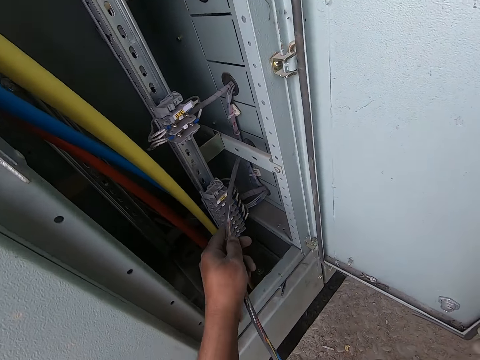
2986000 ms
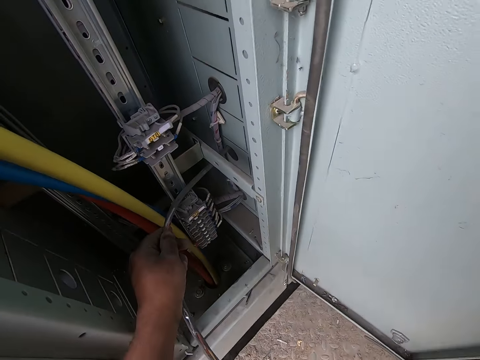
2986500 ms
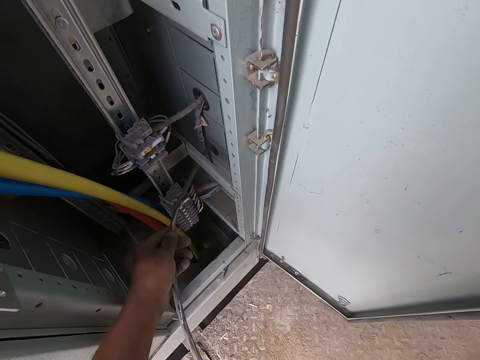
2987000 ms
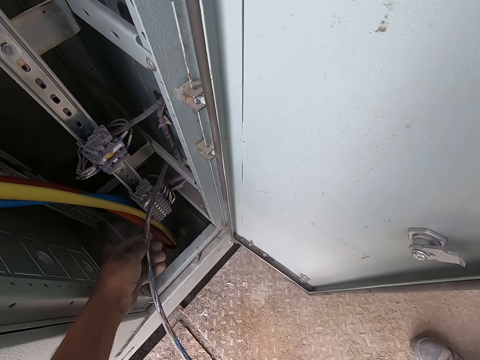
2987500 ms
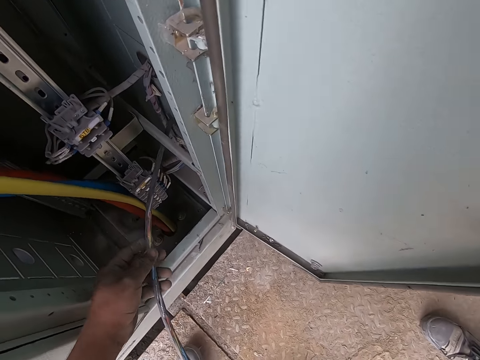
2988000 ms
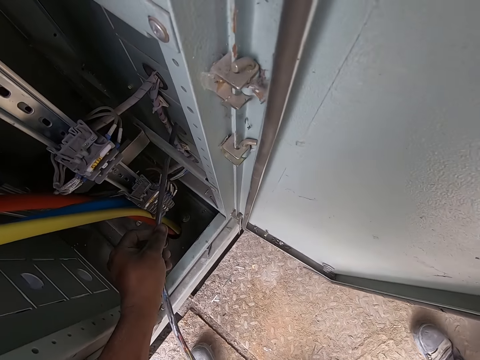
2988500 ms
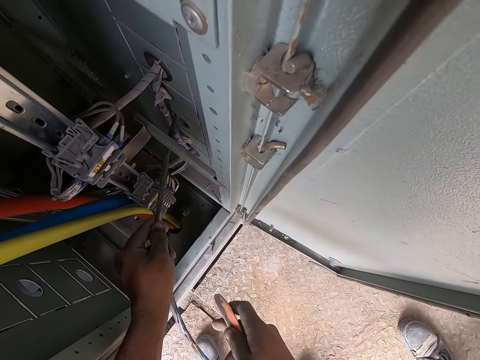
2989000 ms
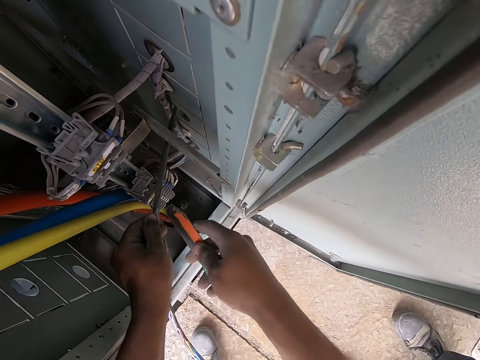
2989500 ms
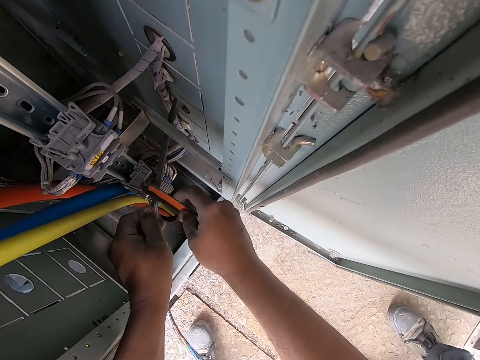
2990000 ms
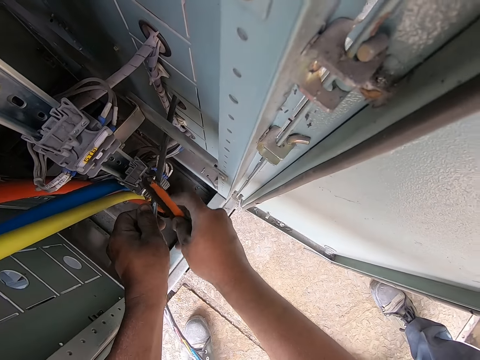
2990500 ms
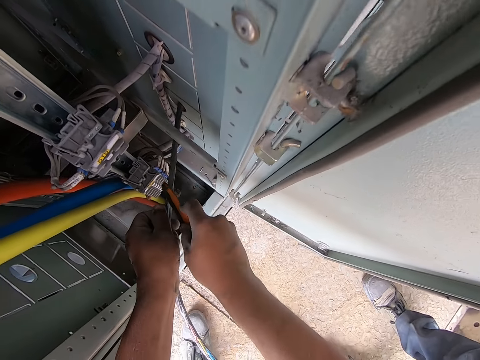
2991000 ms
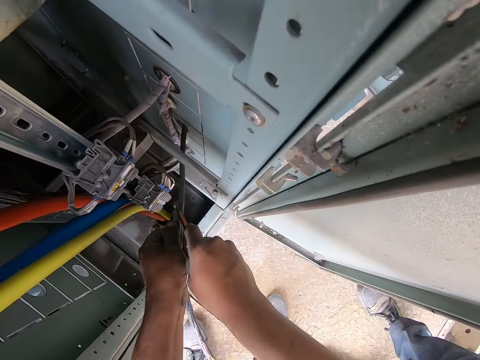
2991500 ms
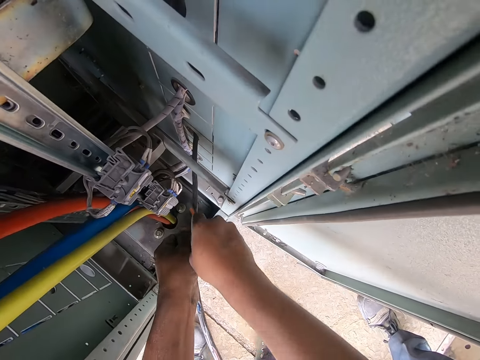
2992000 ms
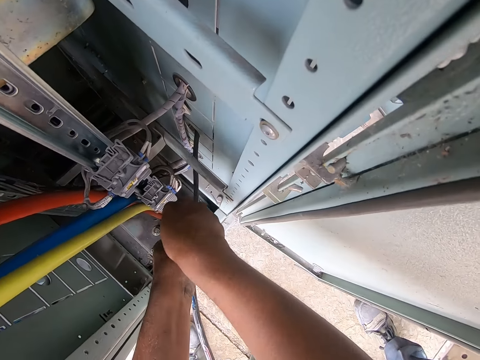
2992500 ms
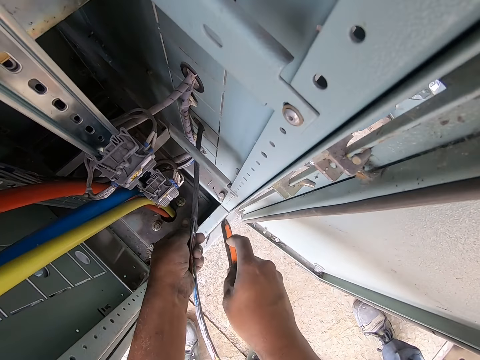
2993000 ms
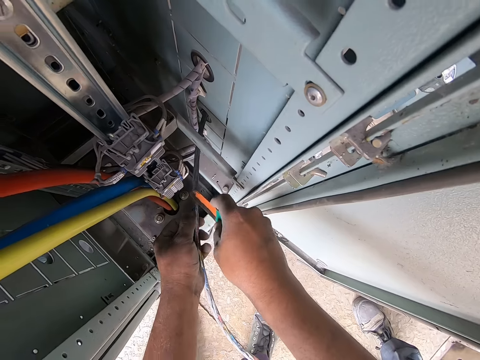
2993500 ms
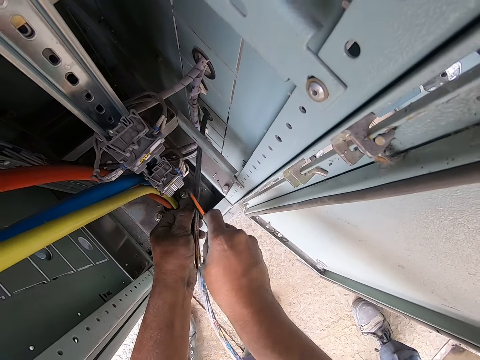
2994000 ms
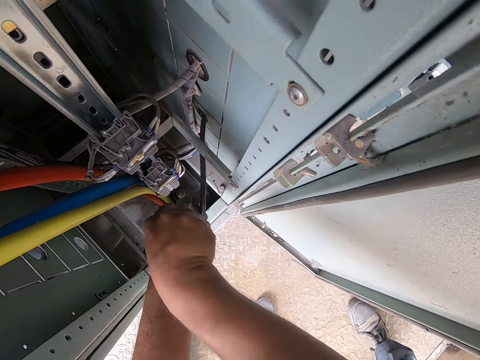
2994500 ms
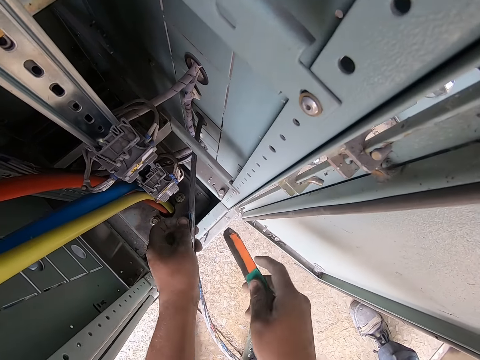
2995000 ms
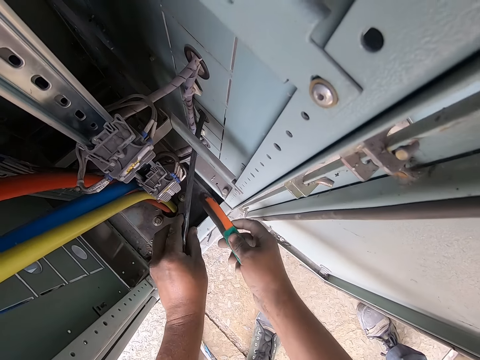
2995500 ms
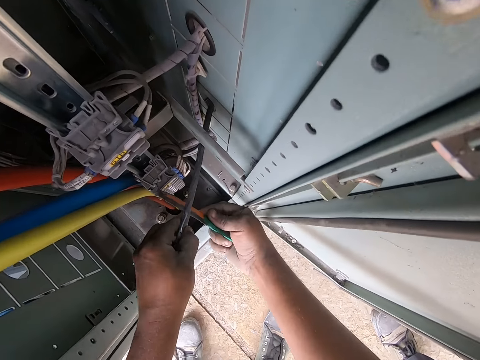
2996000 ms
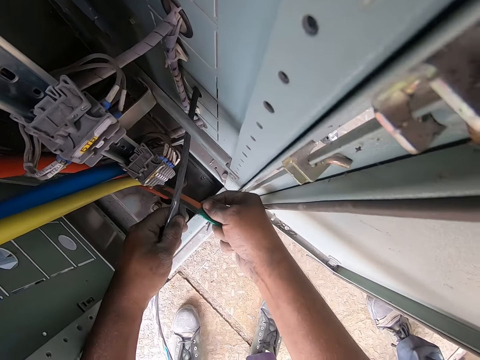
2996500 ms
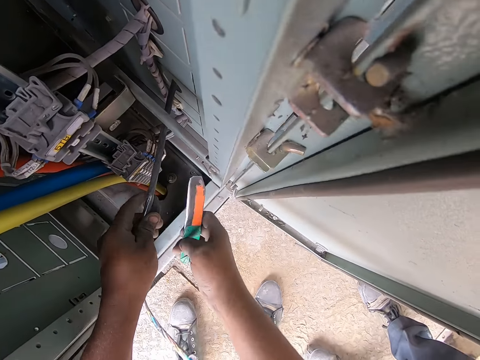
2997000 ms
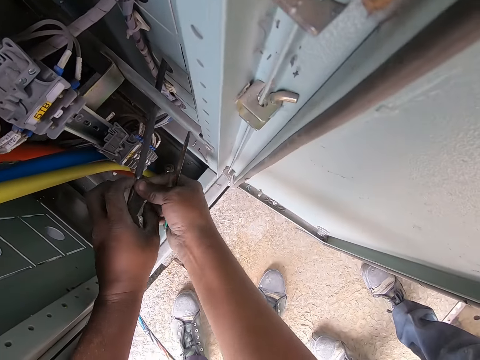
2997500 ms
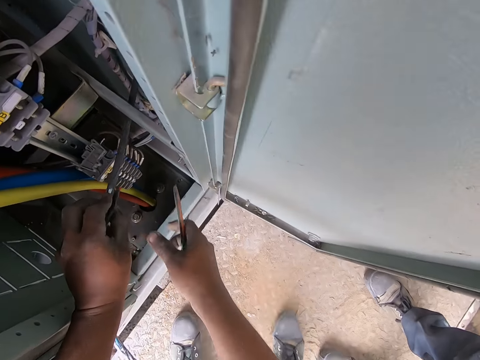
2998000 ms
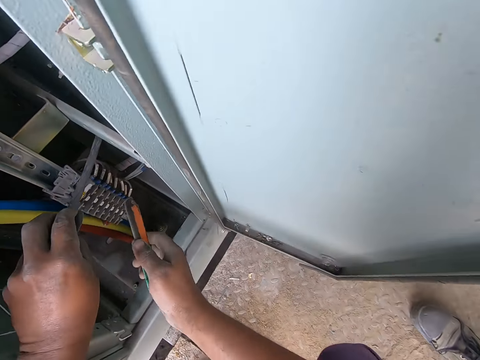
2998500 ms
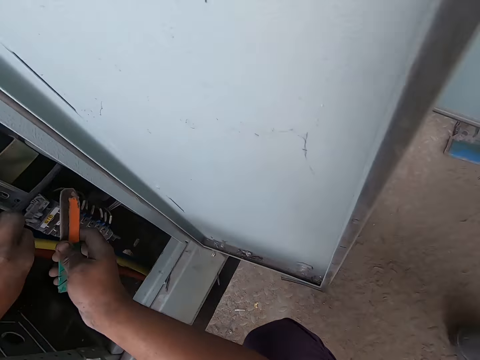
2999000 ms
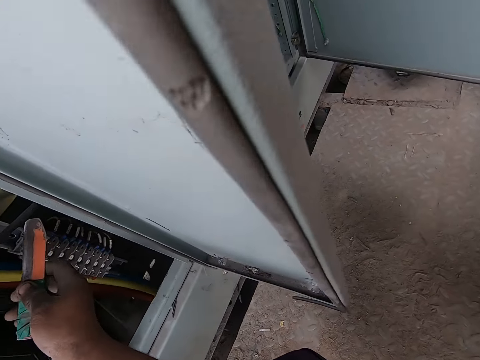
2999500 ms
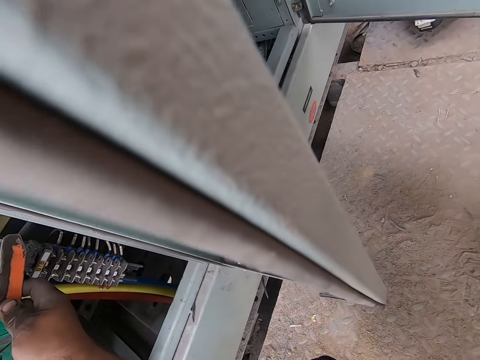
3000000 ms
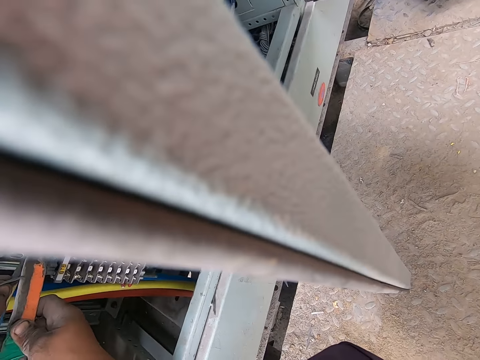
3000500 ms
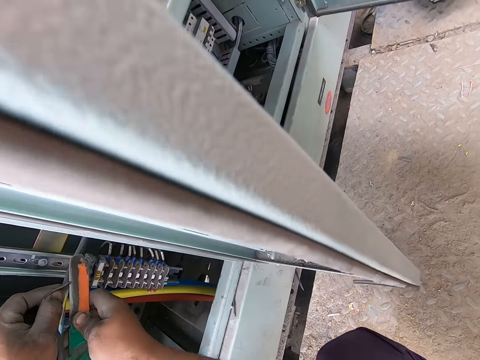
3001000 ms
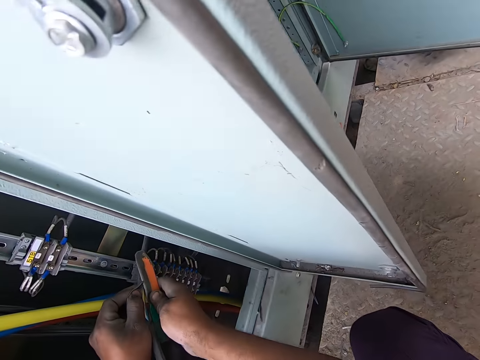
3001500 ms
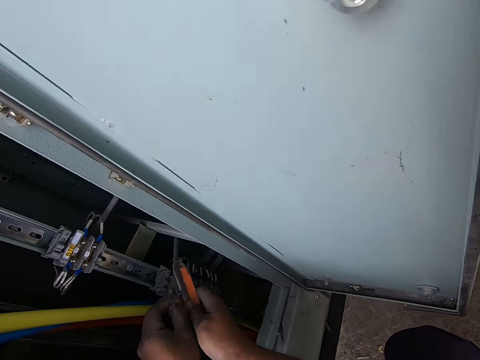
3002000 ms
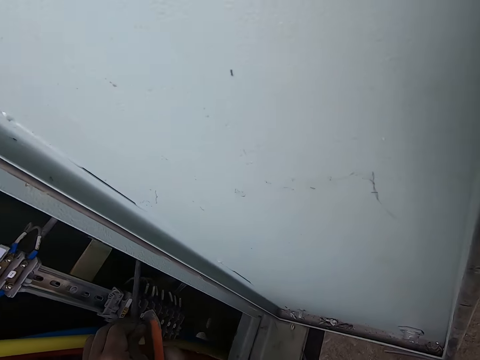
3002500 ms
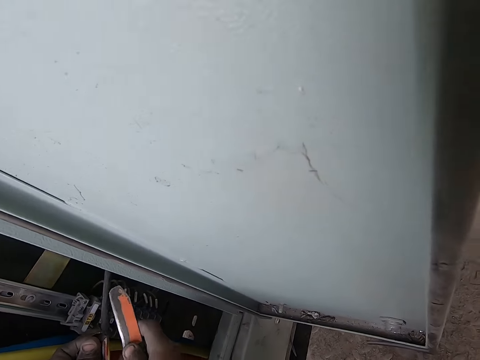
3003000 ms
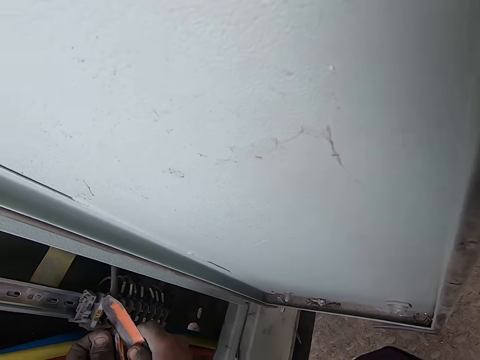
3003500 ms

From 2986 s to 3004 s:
The camera wearer holds a wire. He peels the cable from the switchboard in his left hand with the knife in his right hand. He holds the cable from the switchboard with both hands. He holds the cable from the switchboard with his left hand. He peels the cable from the switchboard in his left hand with the knife in his right hand.

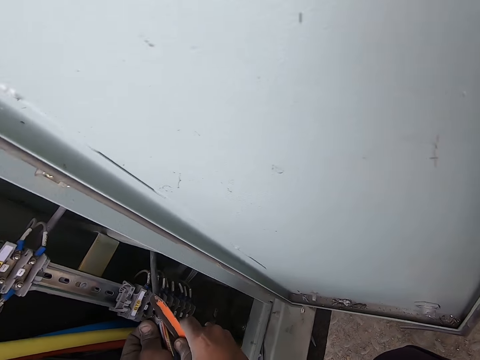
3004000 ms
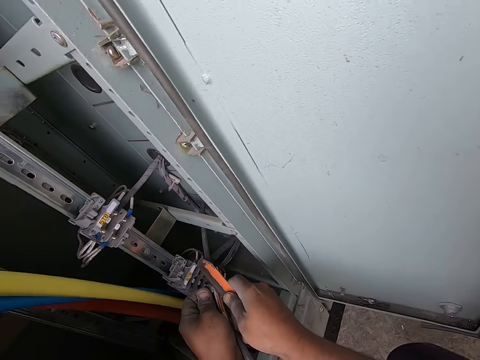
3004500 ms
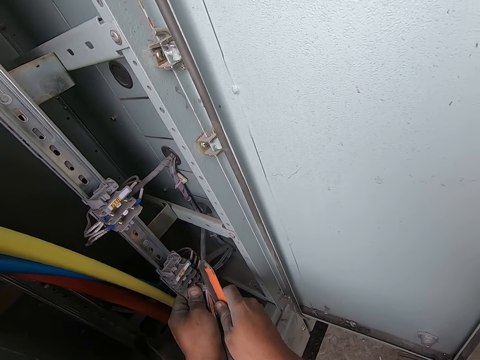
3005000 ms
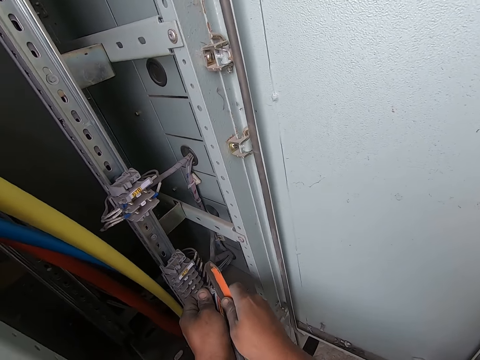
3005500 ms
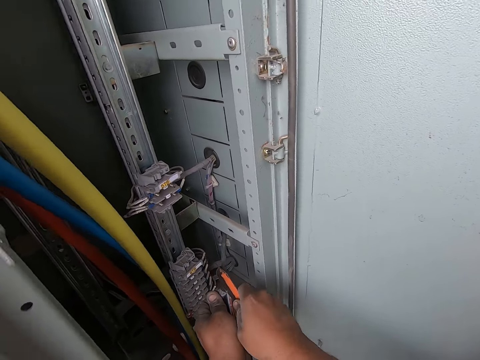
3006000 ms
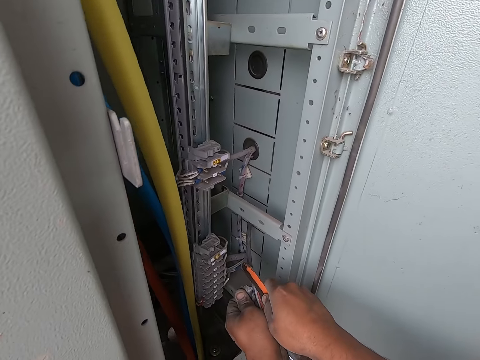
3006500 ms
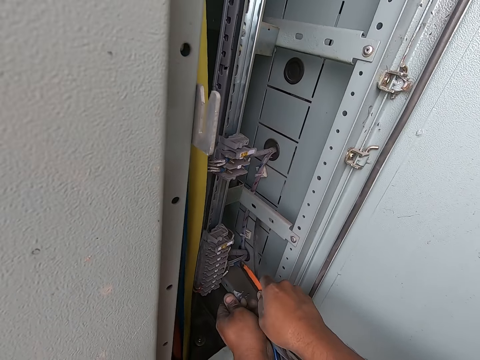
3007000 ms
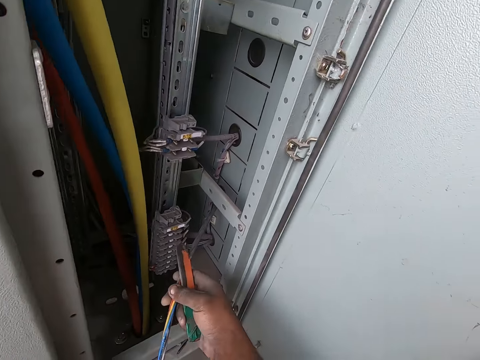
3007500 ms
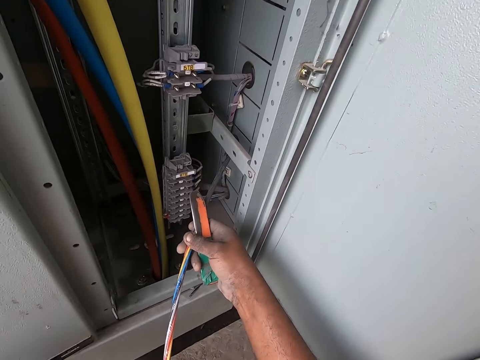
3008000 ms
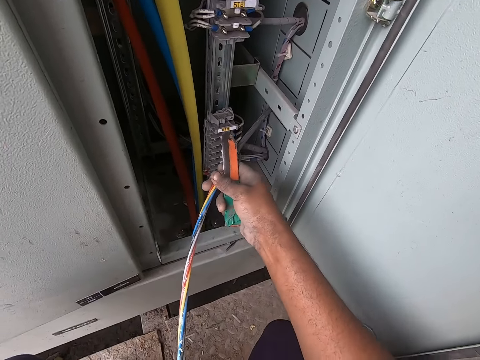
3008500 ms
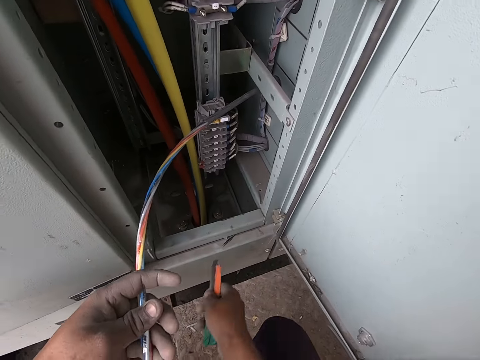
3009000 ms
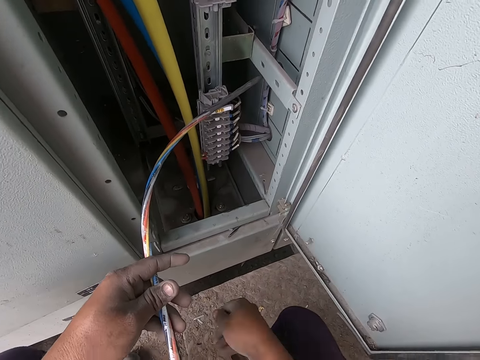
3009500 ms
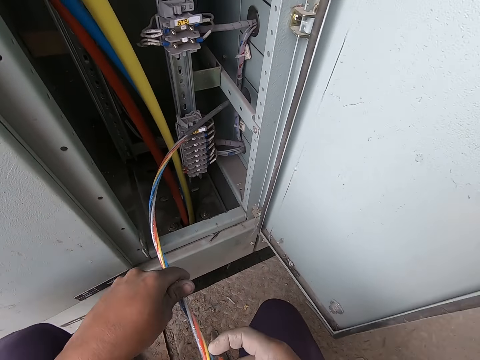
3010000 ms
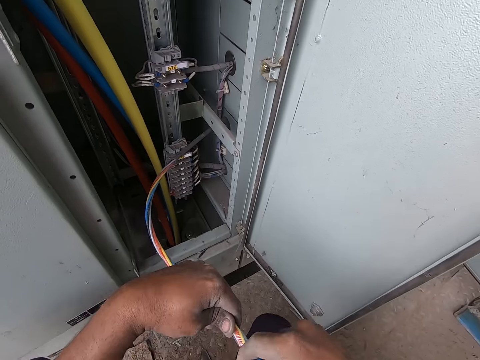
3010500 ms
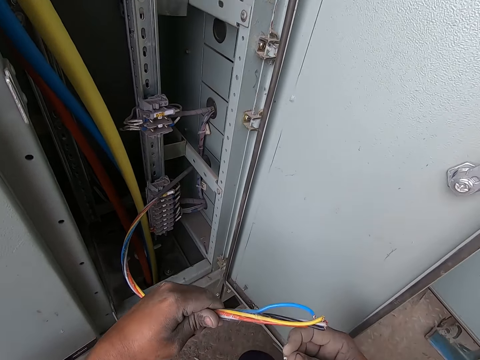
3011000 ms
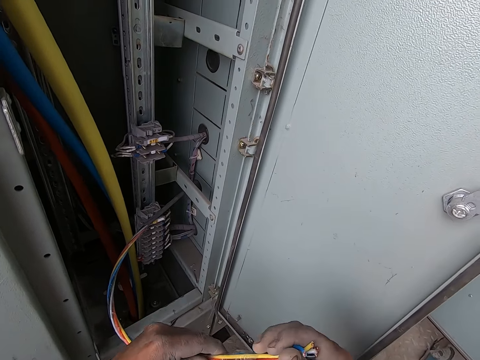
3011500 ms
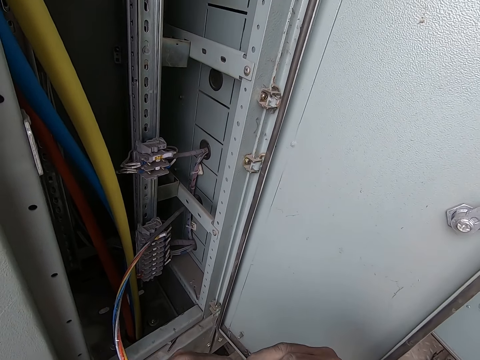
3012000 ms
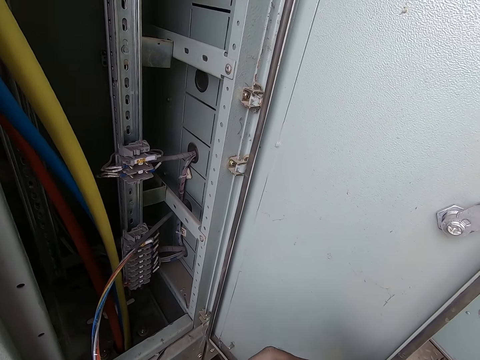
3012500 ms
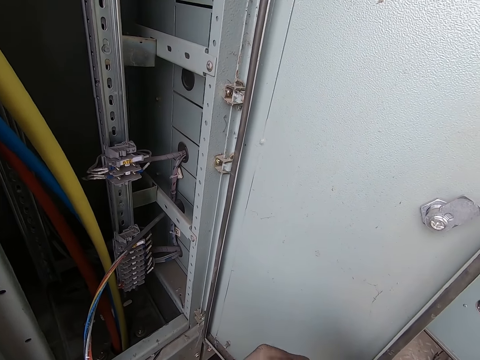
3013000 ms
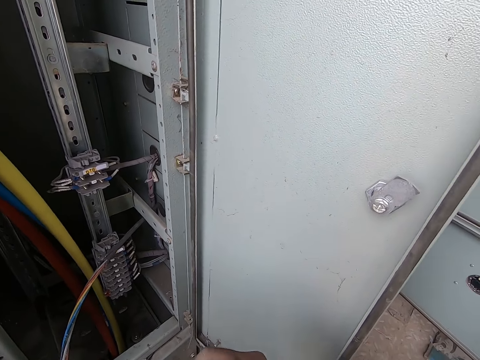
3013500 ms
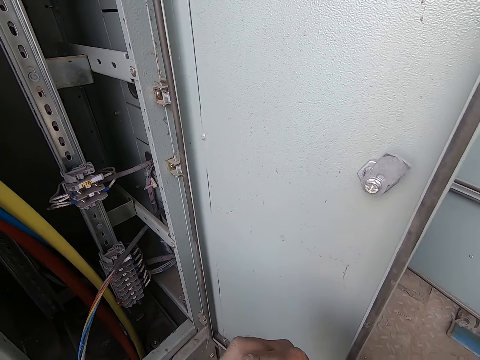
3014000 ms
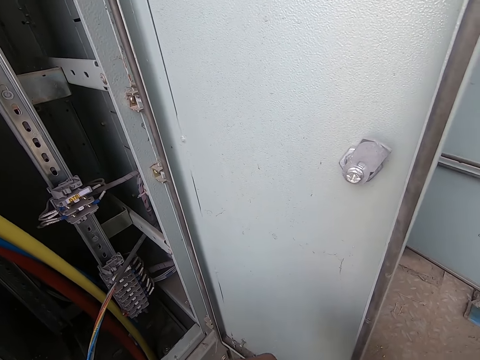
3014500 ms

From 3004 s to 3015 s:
The camera wearer holds the cable from the switchboard with his right hand. He holds the cable from the switchboard with his left hand. He drops the knife on the floor with his right hand. He unwraps a polymer around the cables with both hands.
